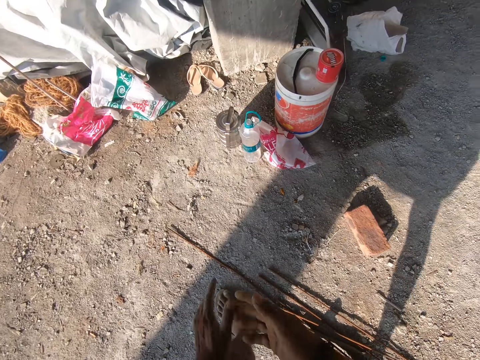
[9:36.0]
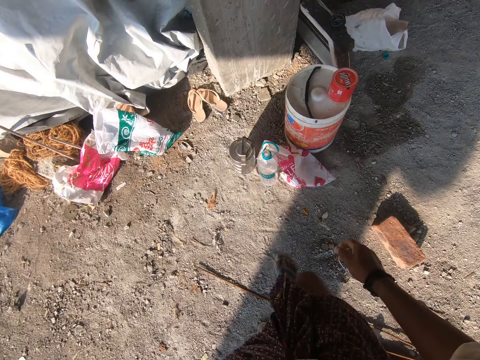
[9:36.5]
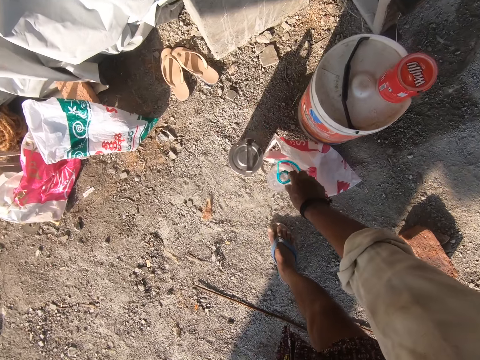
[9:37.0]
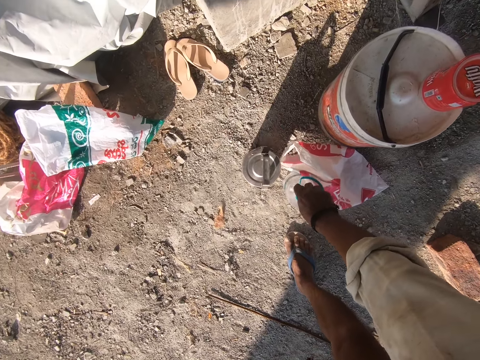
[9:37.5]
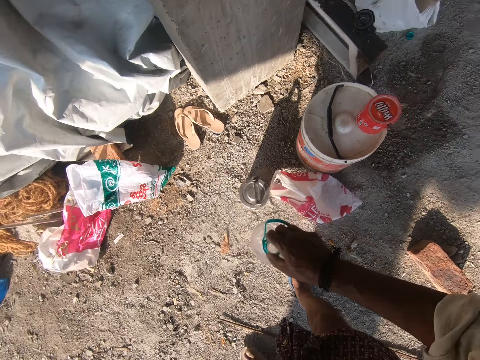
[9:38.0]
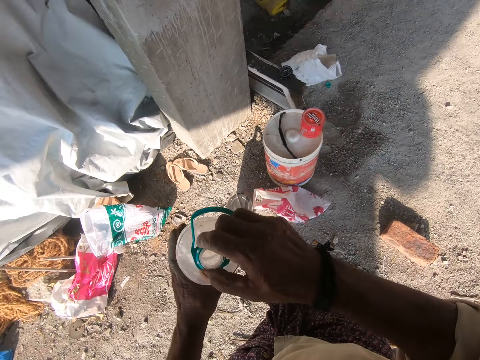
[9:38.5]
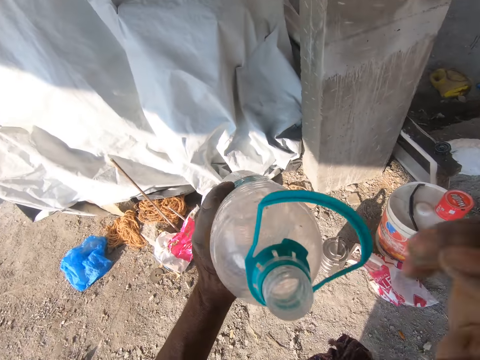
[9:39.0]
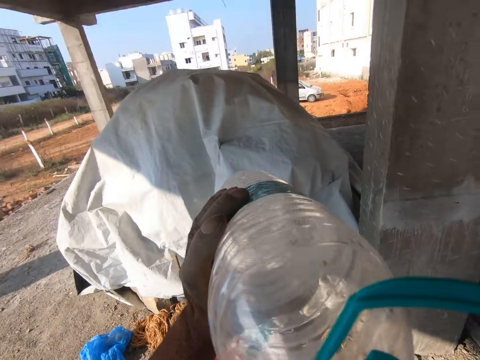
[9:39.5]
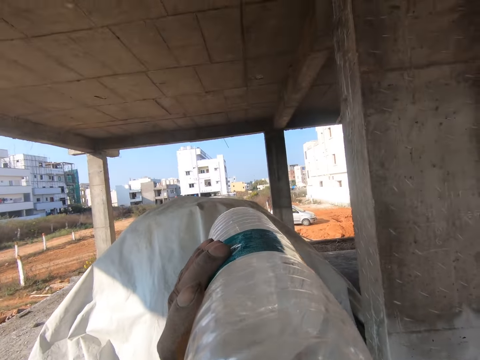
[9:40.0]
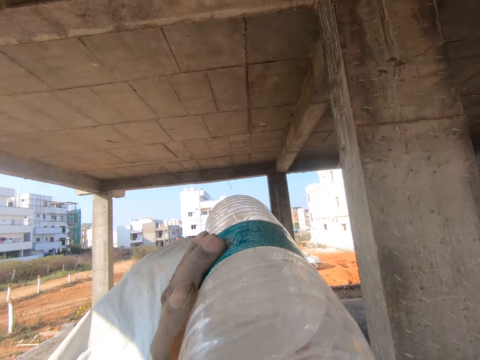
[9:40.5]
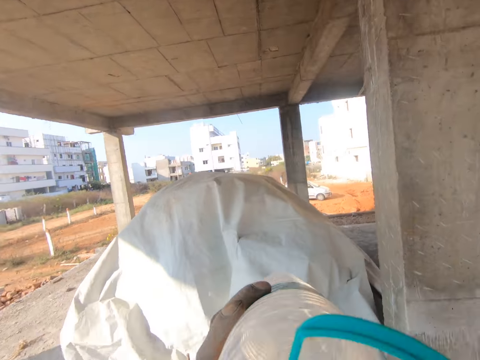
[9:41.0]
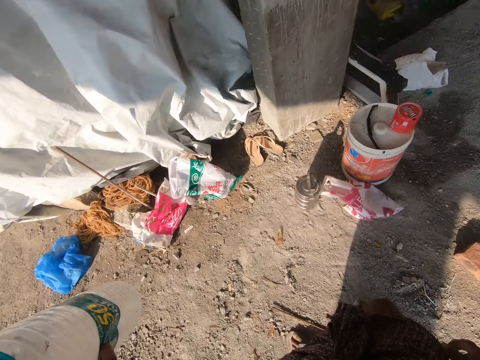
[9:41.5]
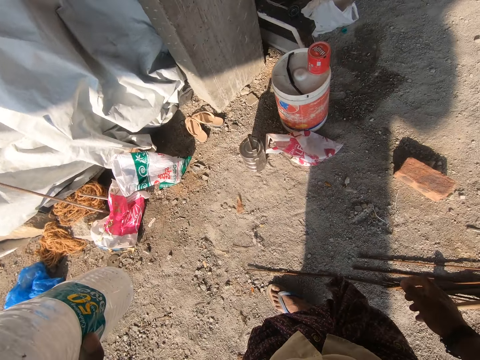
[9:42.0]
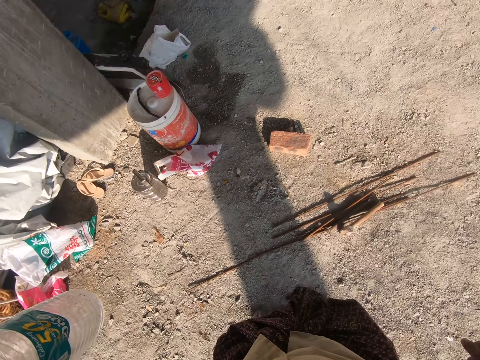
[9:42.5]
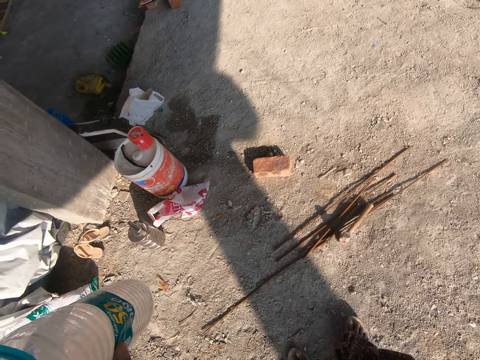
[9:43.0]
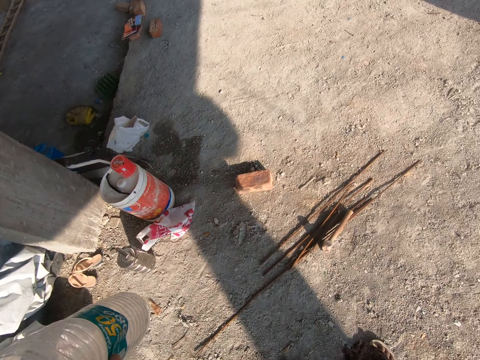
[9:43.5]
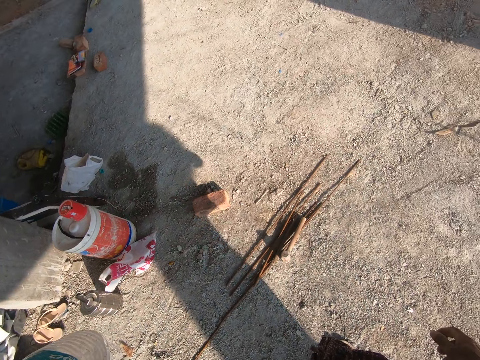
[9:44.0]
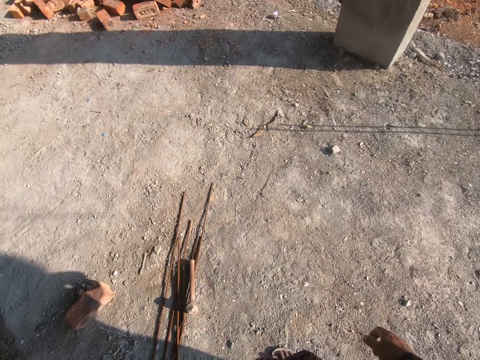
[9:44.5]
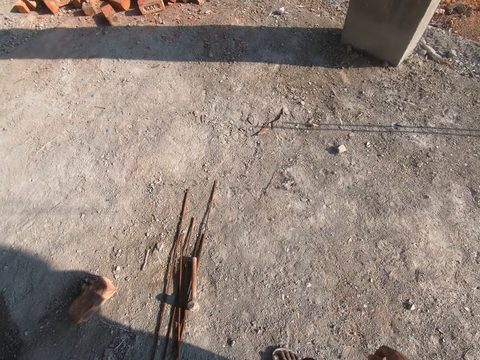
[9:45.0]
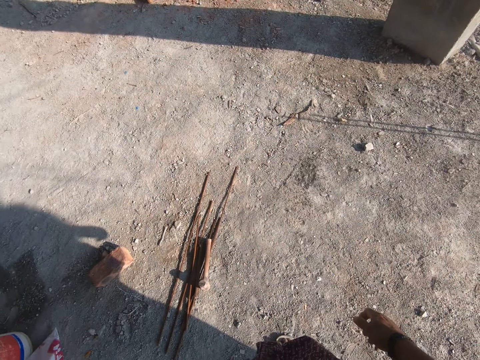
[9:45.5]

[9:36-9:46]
The camera wearer picks up the water bottle. They drink water. They spit the water.

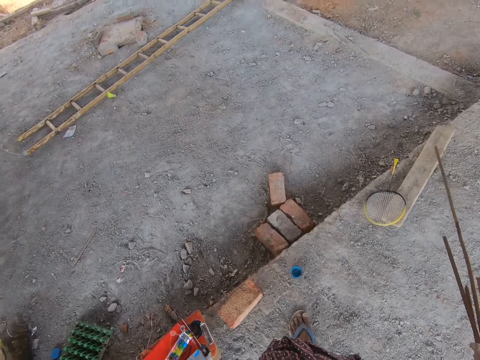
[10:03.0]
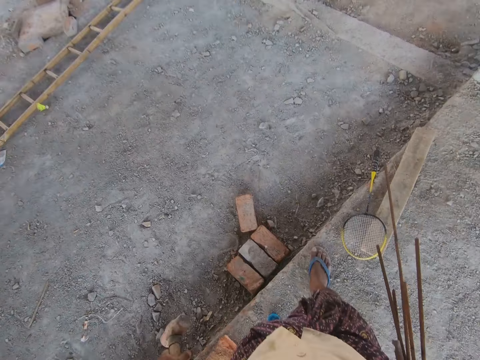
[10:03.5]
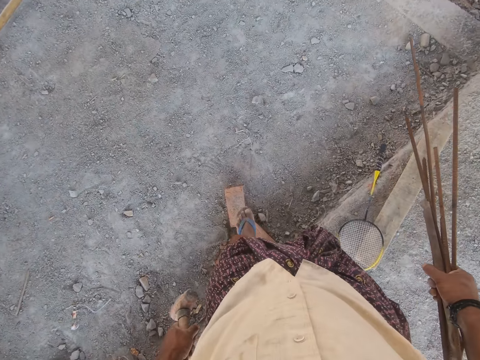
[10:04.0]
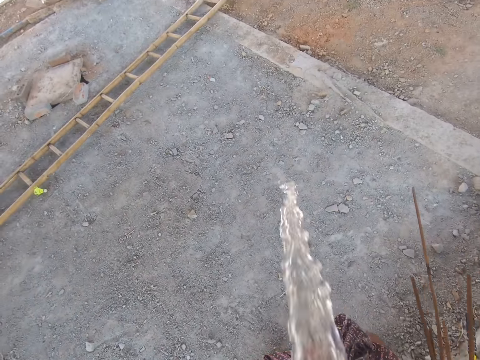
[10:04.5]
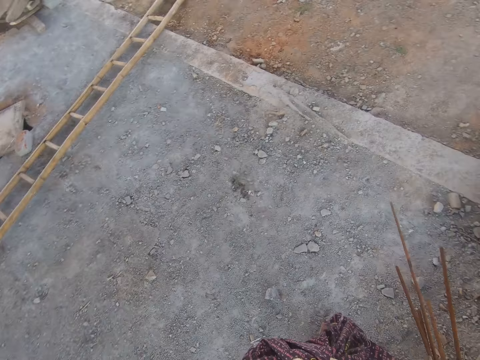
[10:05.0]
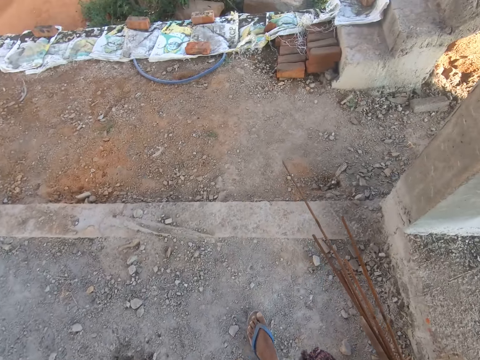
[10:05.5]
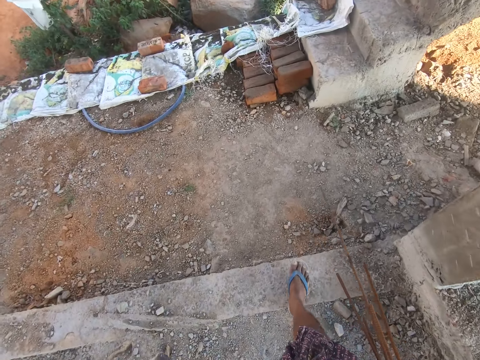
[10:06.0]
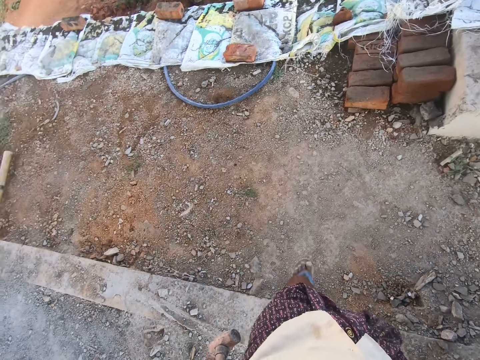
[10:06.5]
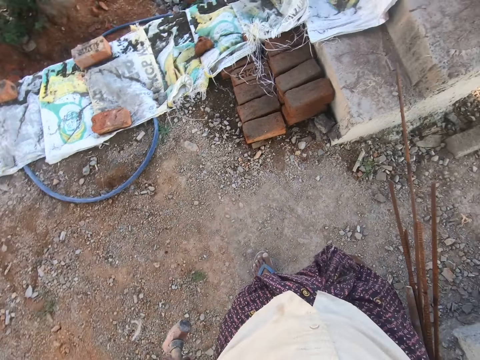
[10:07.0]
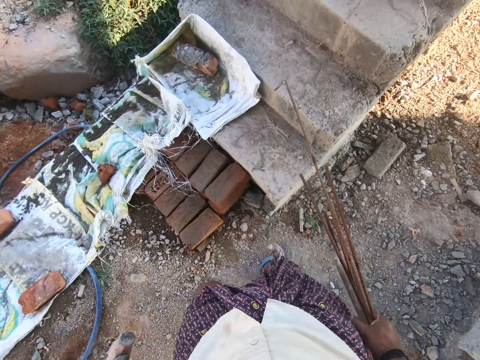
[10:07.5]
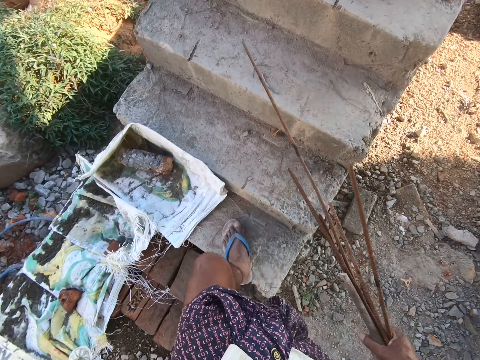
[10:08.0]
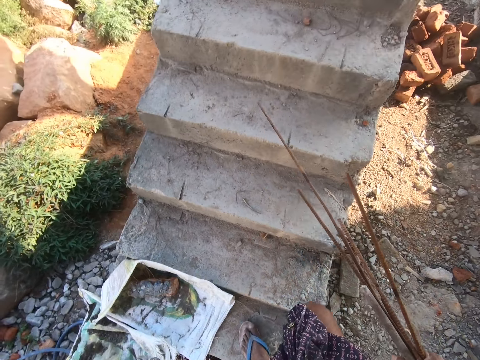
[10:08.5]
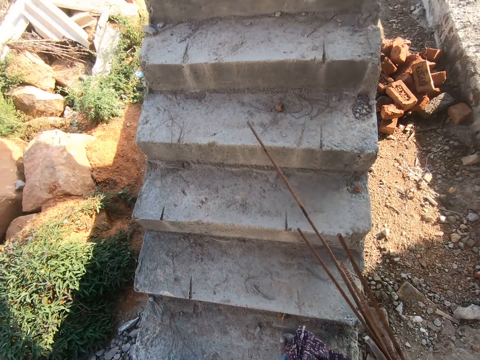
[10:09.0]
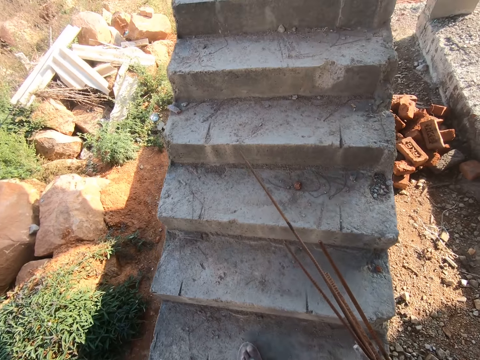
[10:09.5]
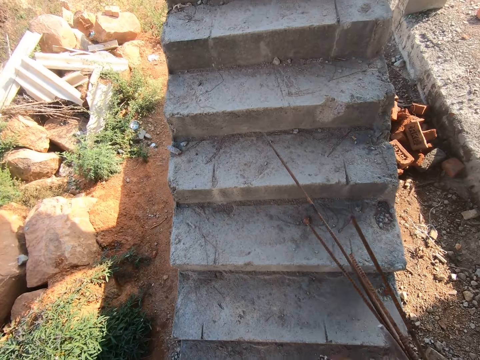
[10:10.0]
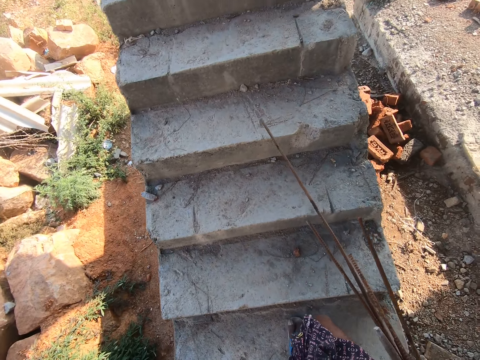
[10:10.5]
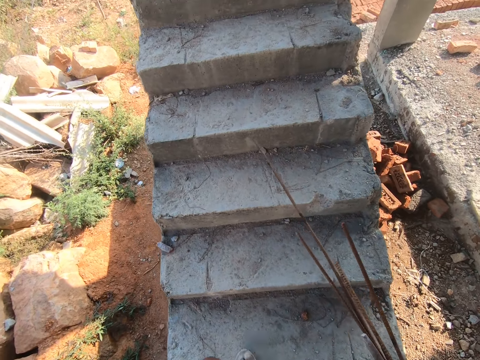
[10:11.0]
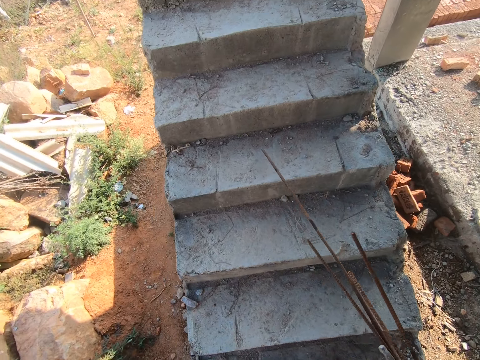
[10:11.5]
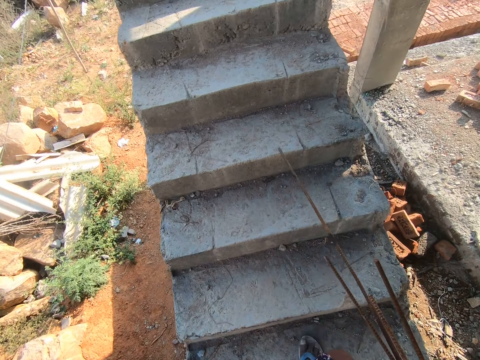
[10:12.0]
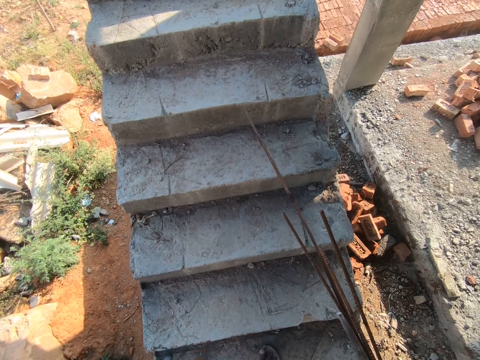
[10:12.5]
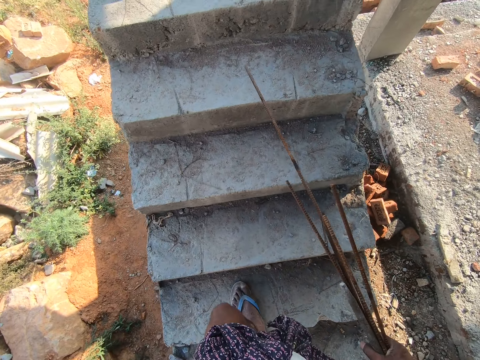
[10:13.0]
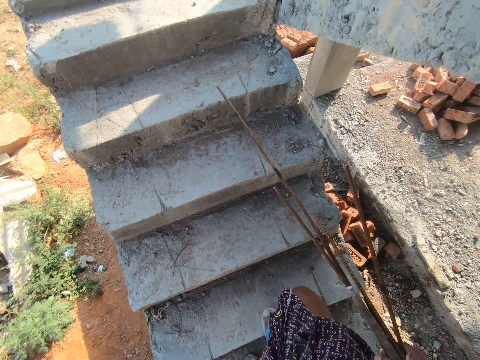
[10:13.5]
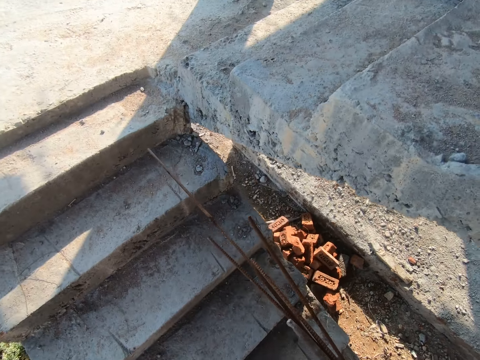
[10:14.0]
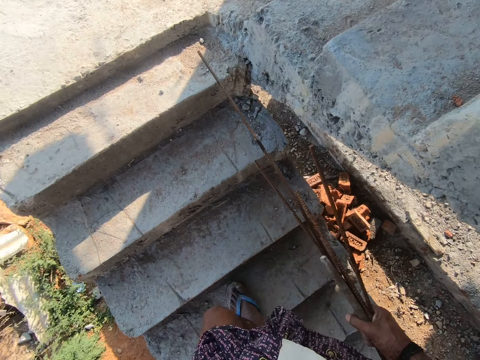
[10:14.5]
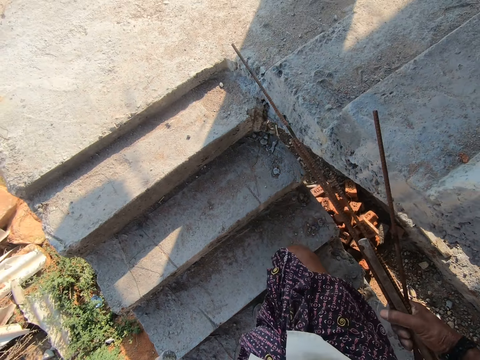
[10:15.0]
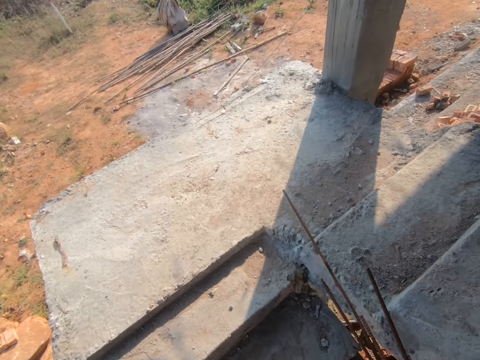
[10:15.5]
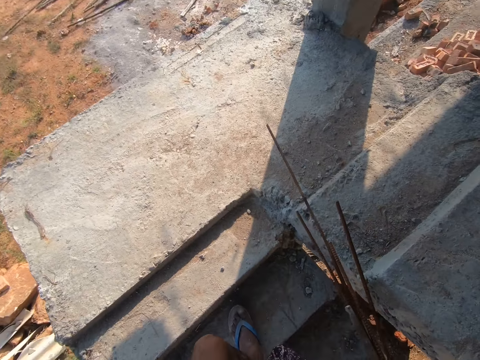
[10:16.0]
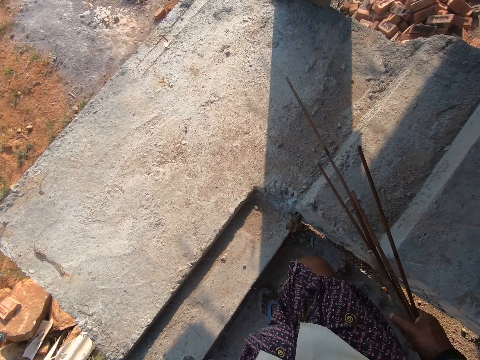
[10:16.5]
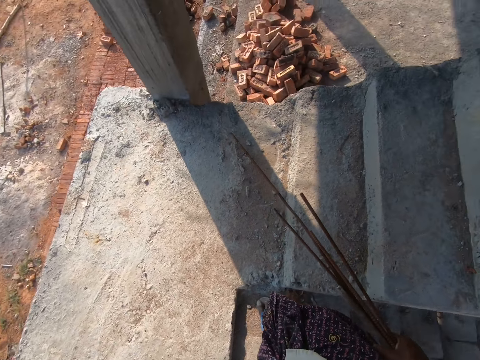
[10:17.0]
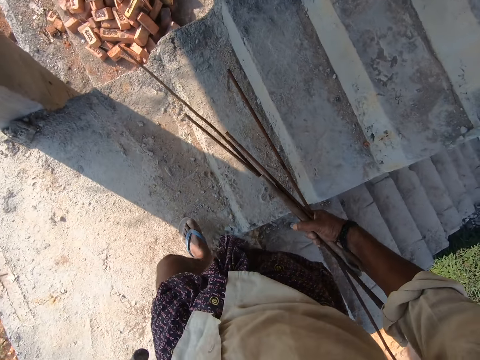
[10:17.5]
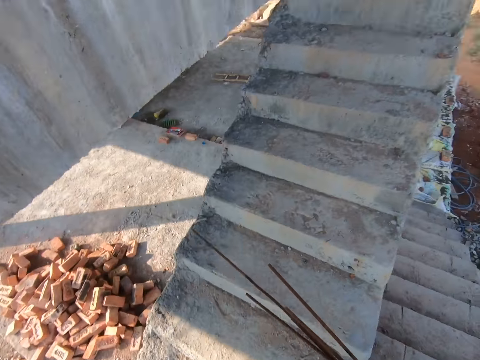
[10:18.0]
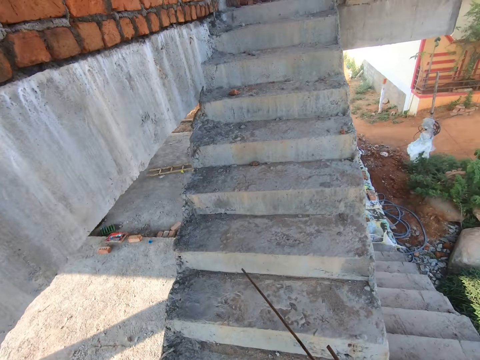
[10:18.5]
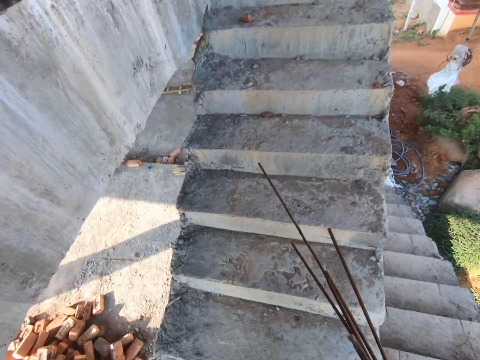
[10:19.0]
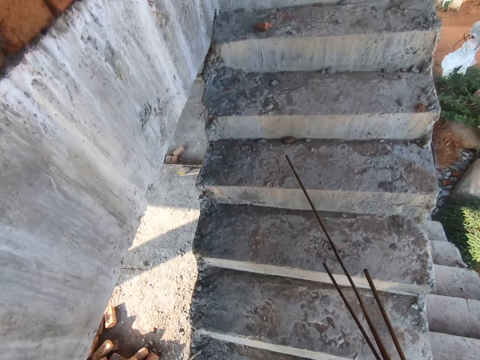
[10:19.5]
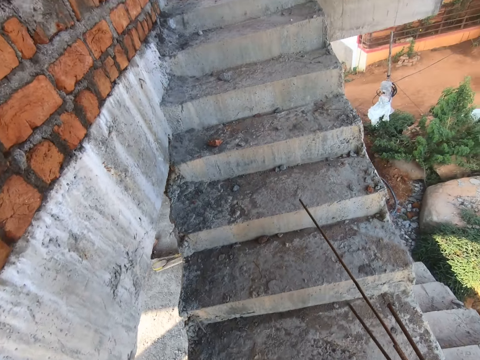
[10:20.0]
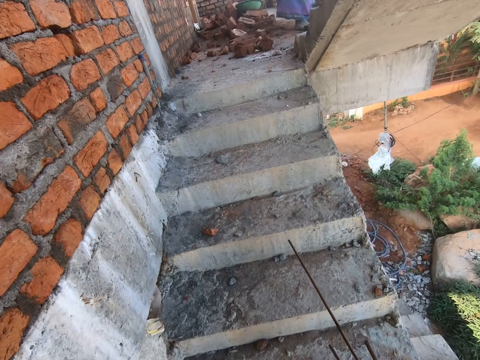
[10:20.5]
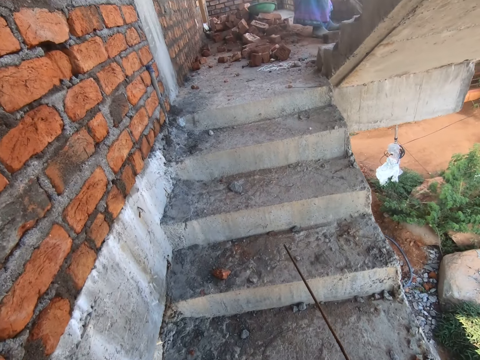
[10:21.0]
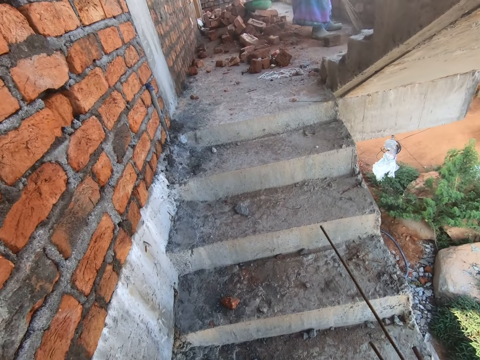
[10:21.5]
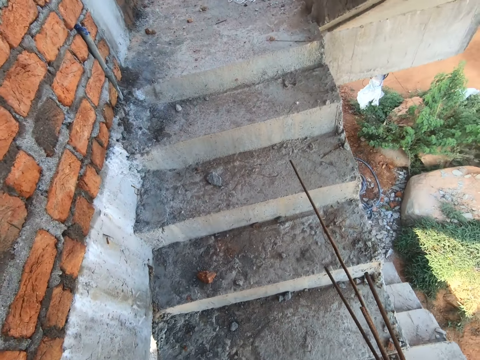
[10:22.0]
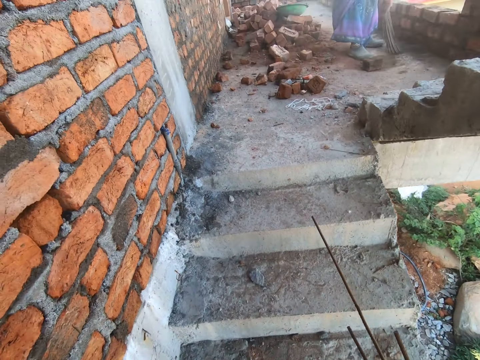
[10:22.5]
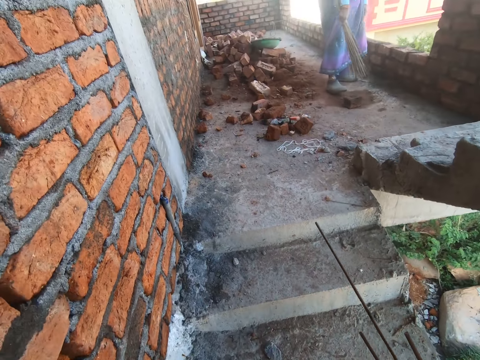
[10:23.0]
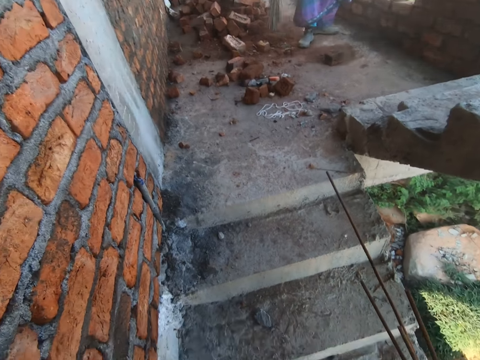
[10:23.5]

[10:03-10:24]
The camera wearer spits. They spit again. They climb the stairs.
